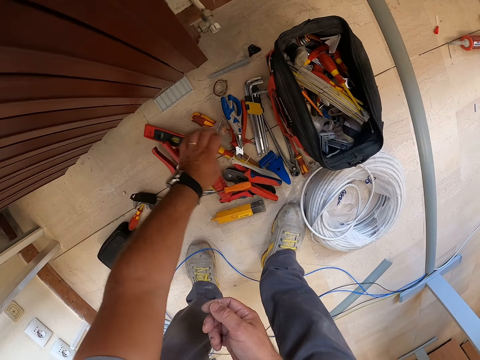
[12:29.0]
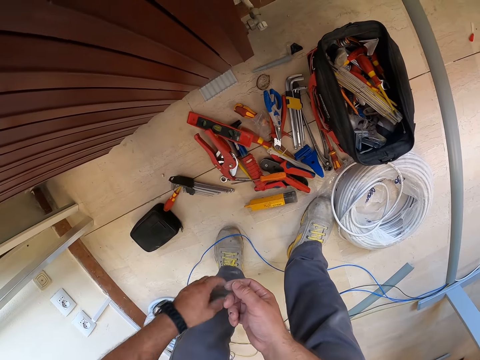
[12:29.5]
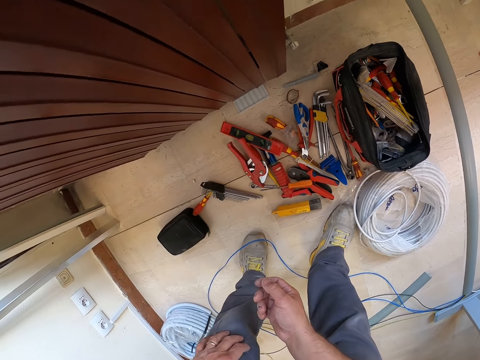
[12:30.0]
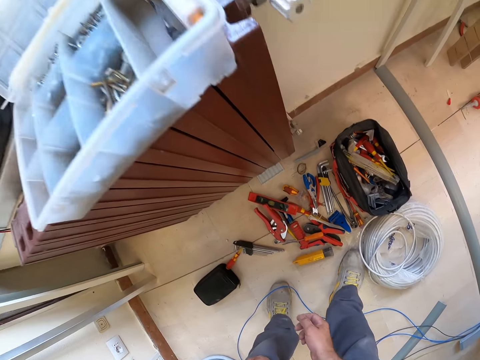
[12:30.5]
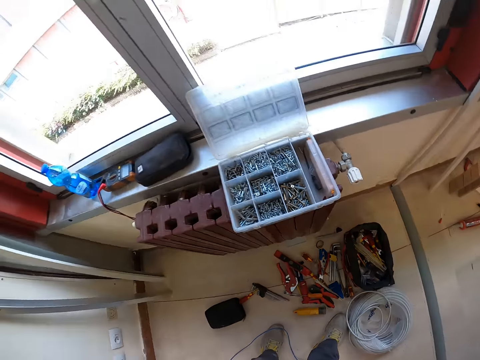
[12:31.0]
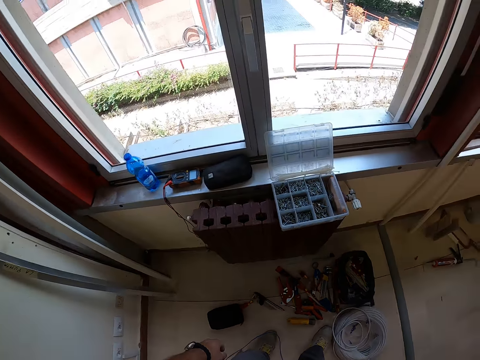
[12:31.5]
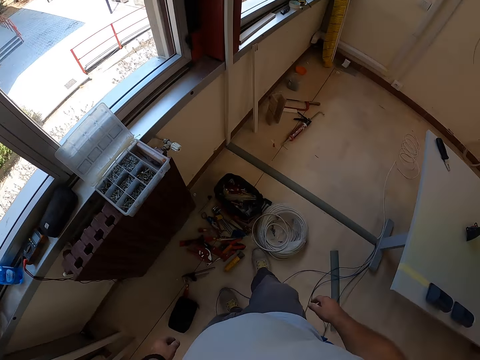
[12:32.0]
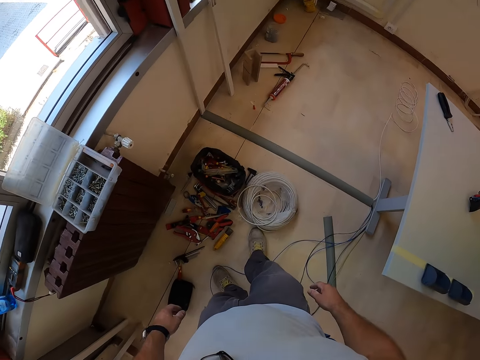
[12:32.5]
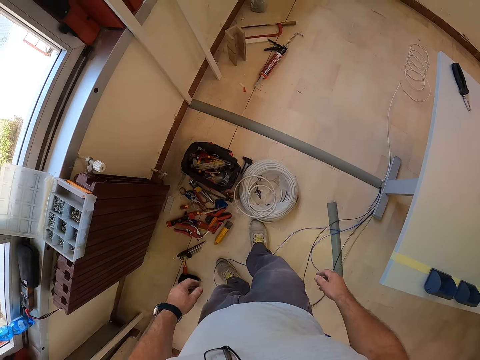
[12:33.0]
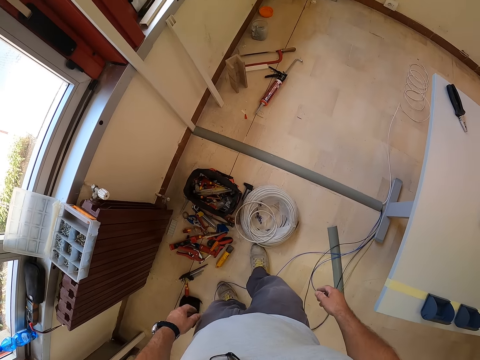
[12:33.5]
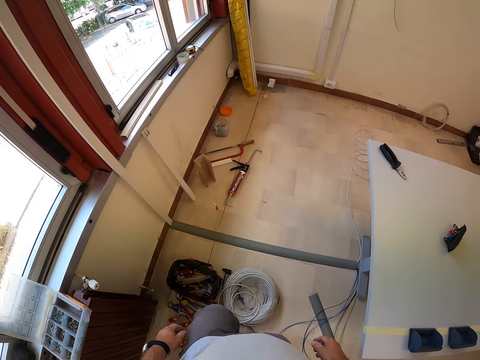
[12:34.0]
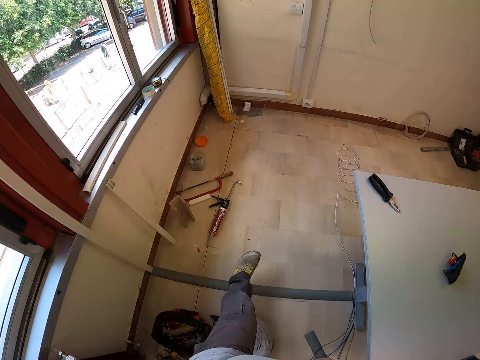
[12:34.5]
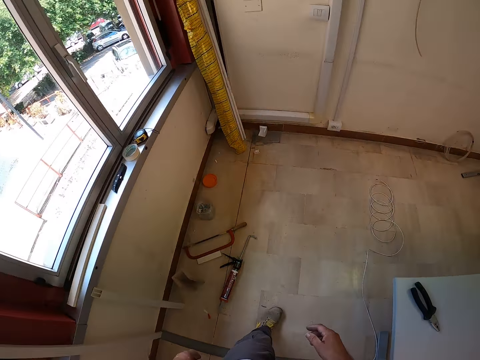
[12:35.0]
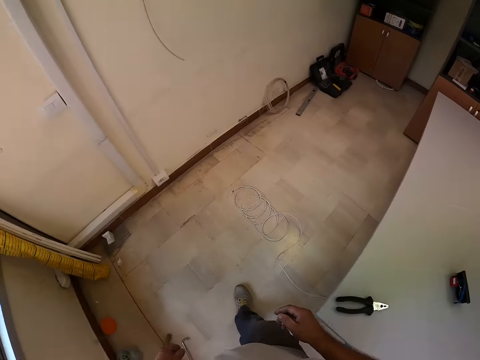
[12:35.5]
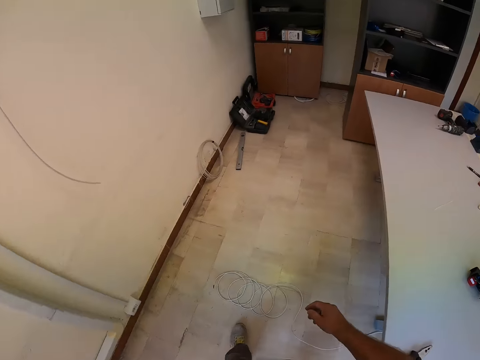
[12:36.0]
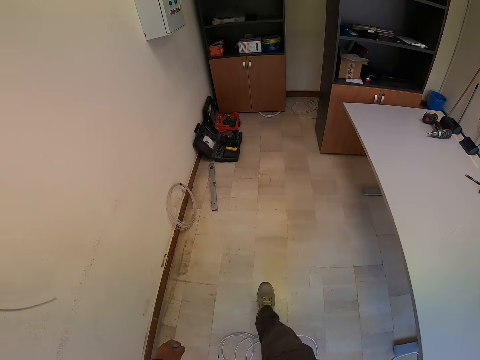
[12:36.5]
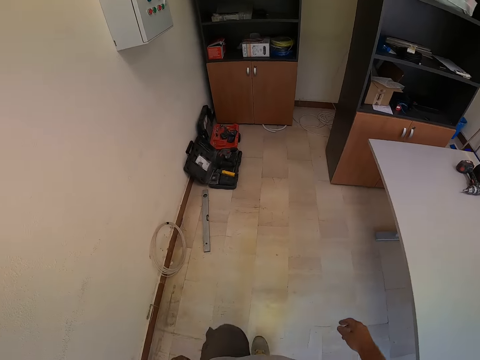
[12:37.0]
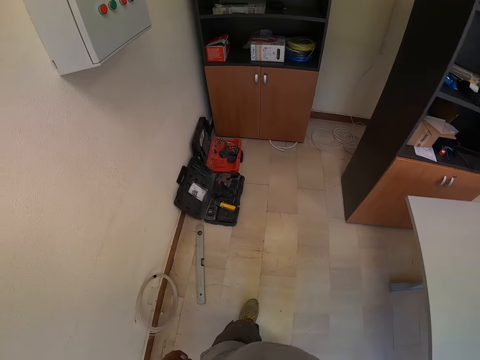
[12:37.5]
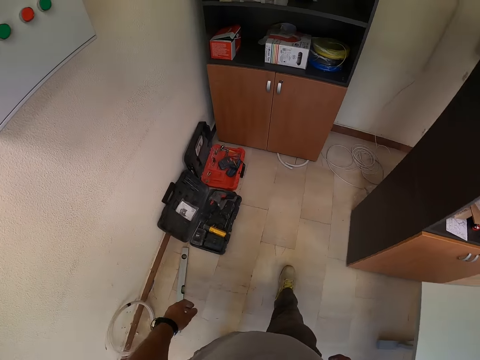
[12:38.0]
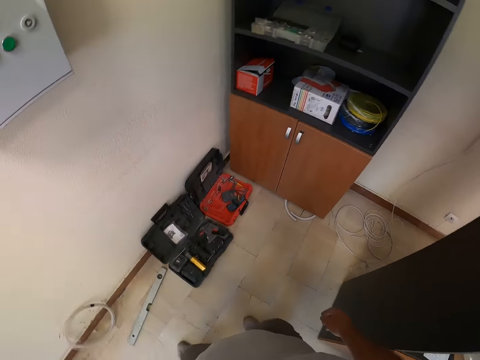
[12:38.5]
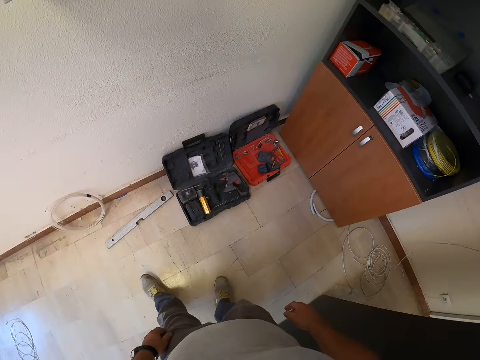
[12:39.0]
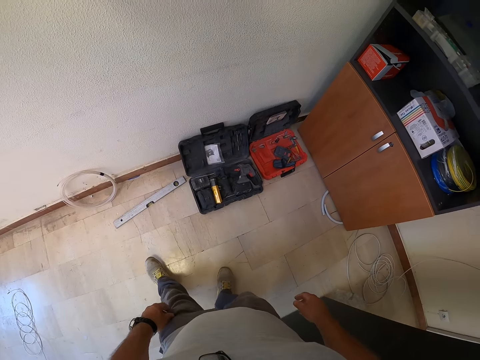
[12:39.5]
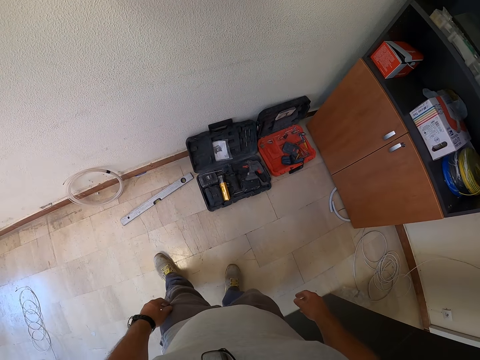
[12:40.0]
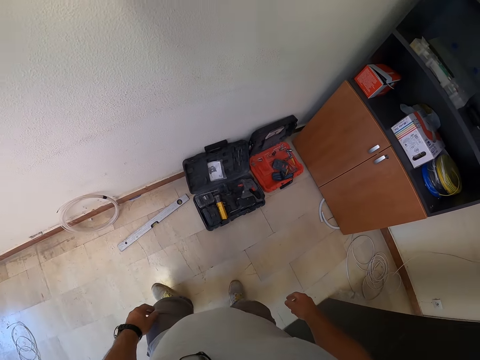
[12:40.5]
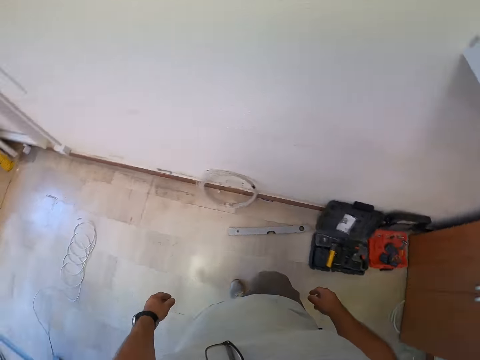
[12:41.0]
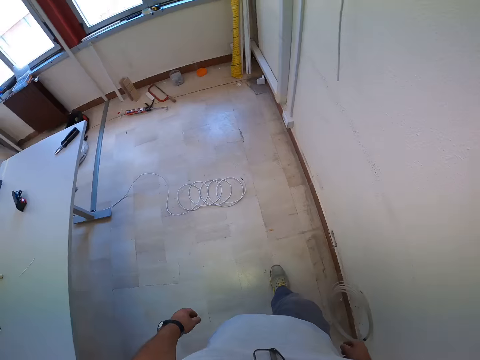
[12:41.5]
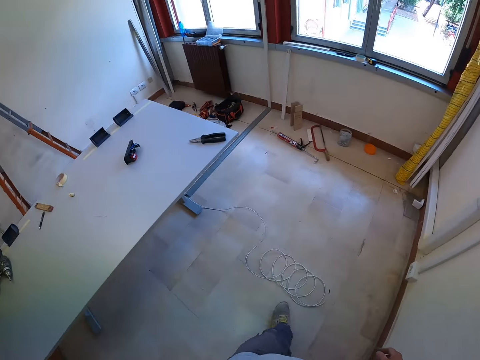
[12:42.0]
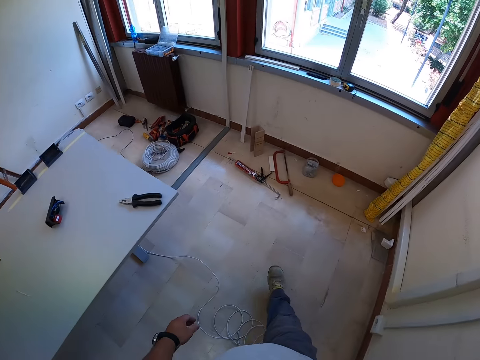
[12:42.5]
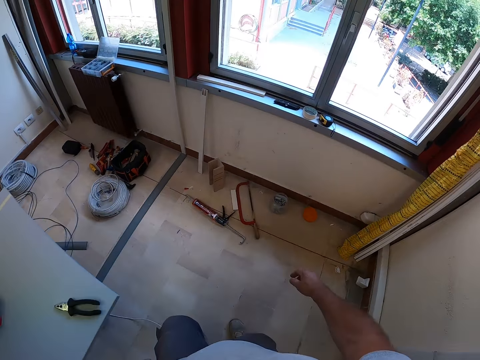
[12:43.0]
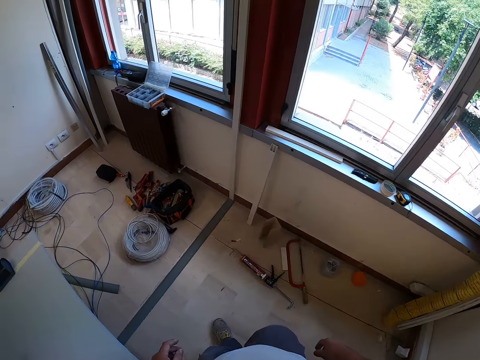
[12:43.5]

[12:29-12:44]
The camera wearer stands up and looks around. They walk on the other side of the table in the room towards another tool box. They stand and look around. They walk away from the tool box back to the tool bag.

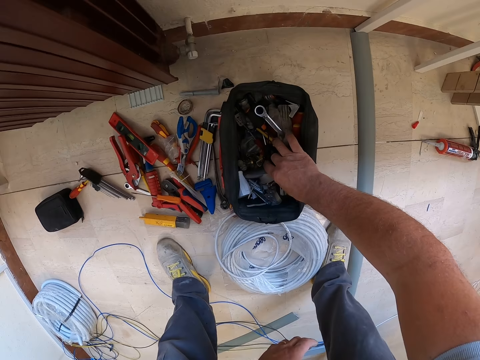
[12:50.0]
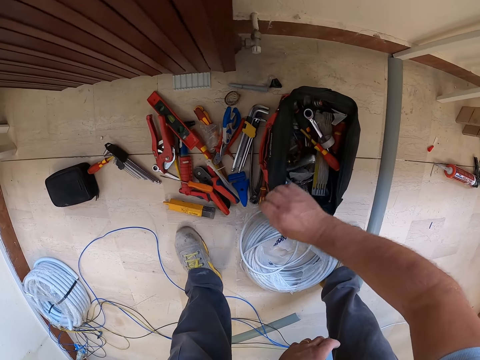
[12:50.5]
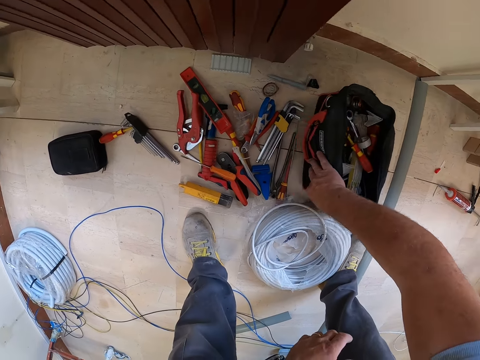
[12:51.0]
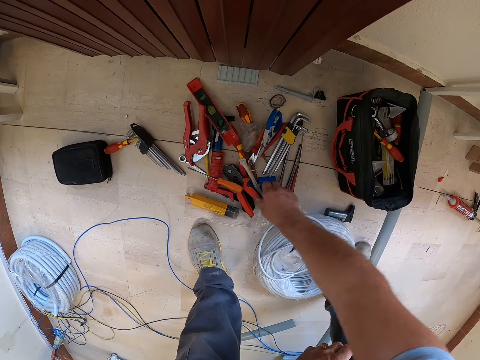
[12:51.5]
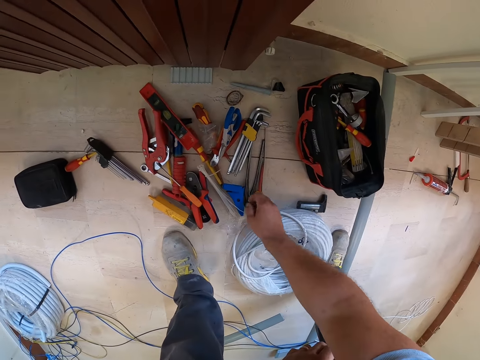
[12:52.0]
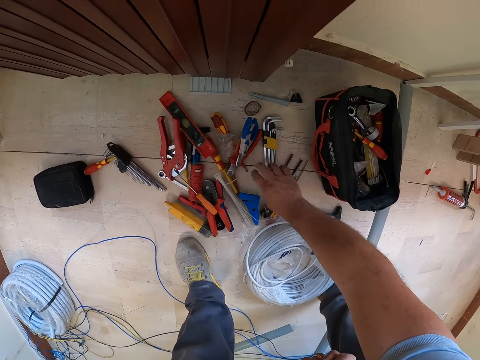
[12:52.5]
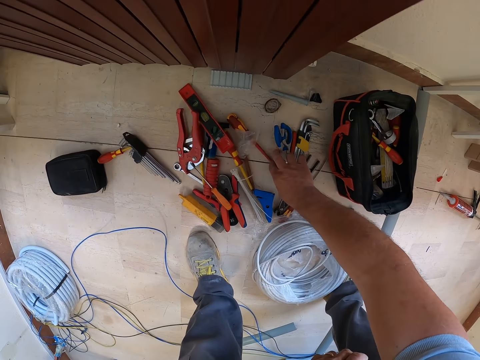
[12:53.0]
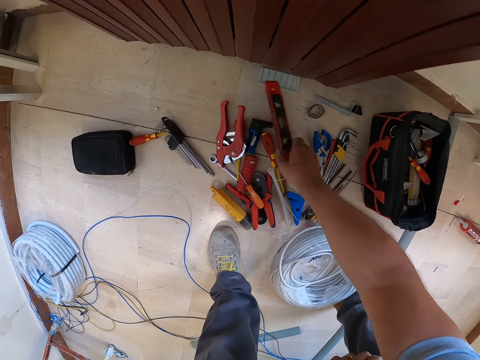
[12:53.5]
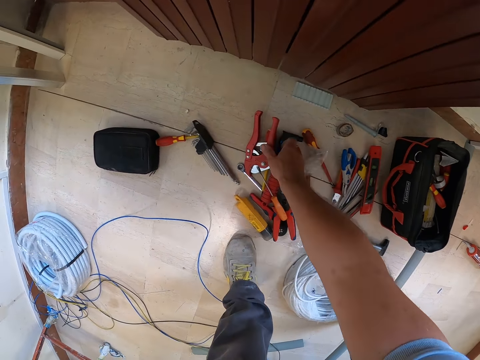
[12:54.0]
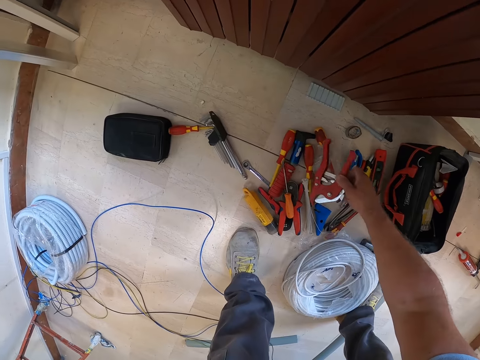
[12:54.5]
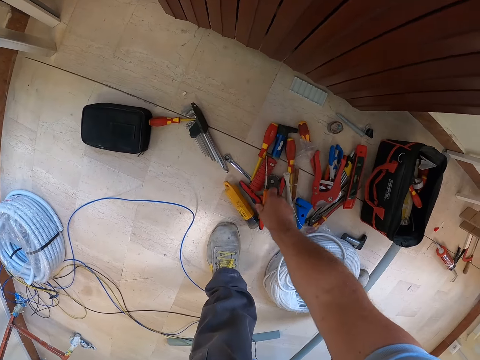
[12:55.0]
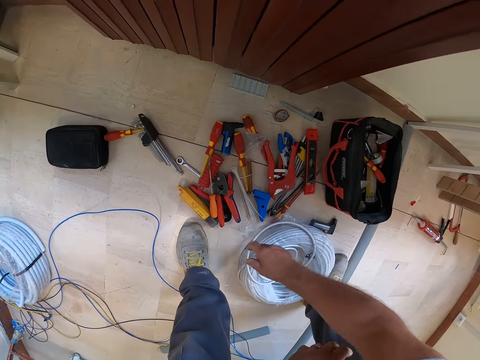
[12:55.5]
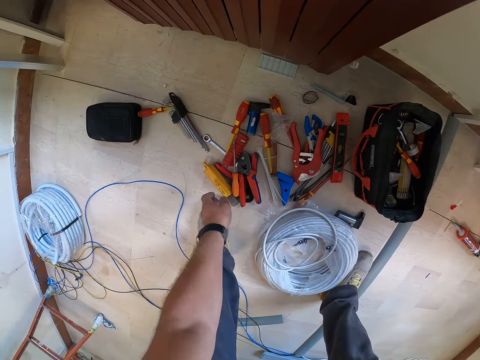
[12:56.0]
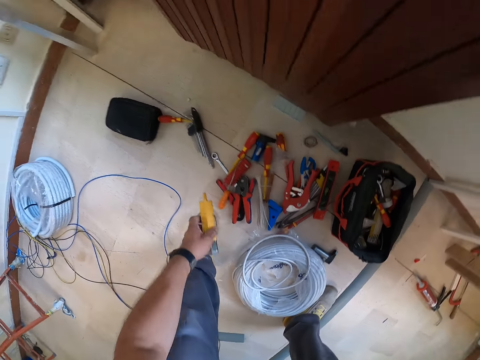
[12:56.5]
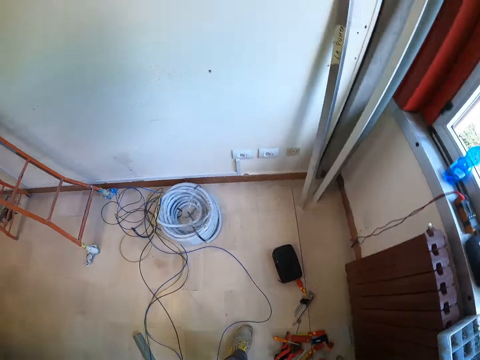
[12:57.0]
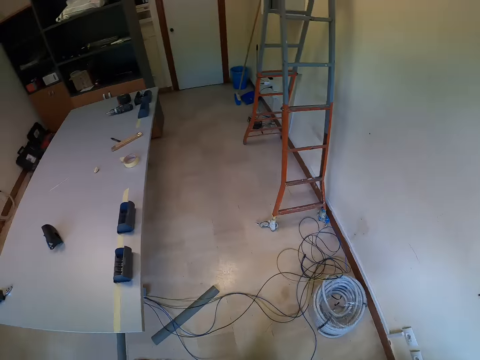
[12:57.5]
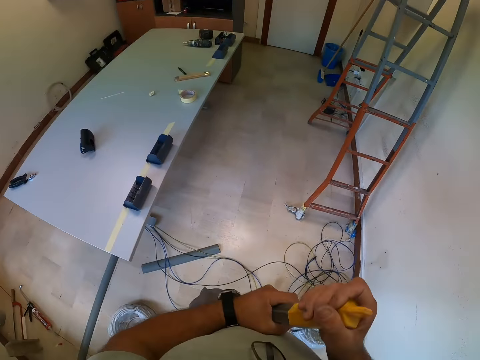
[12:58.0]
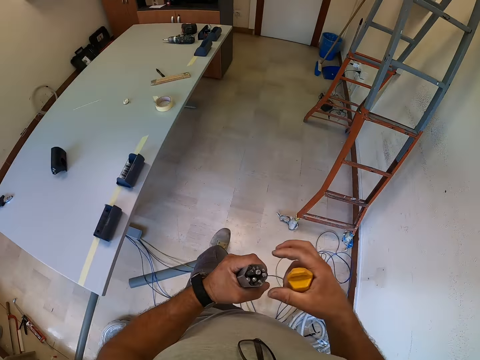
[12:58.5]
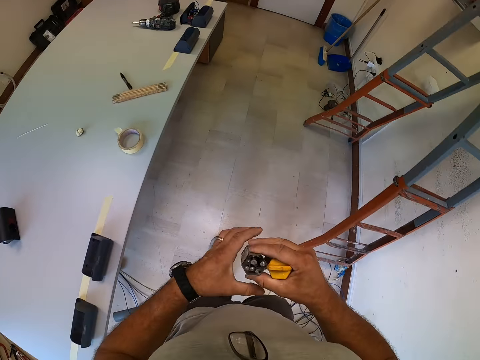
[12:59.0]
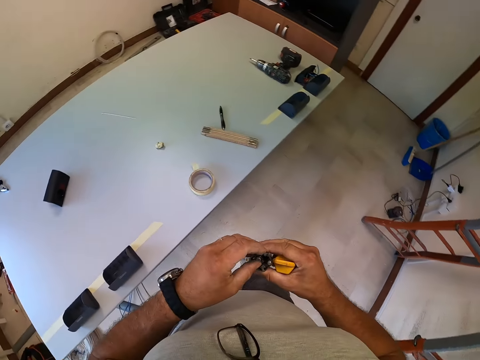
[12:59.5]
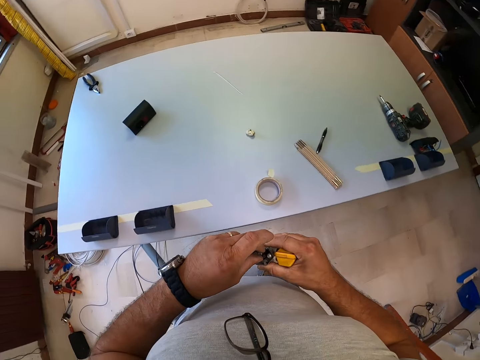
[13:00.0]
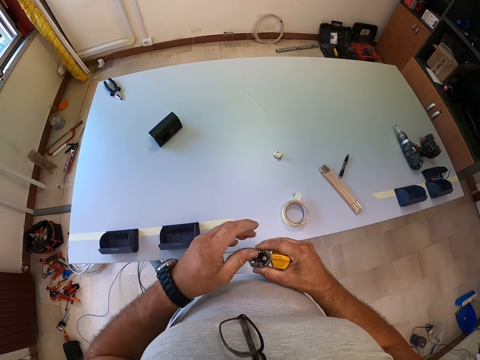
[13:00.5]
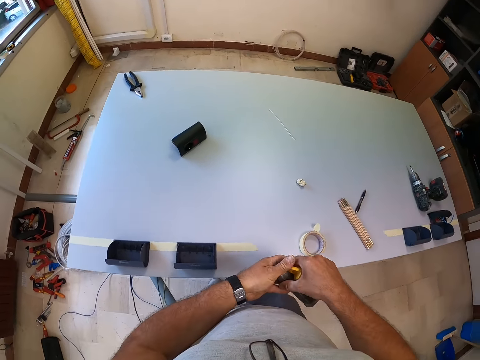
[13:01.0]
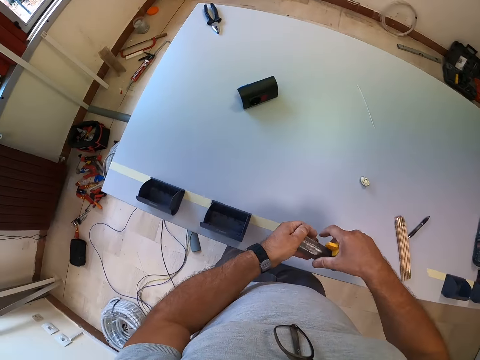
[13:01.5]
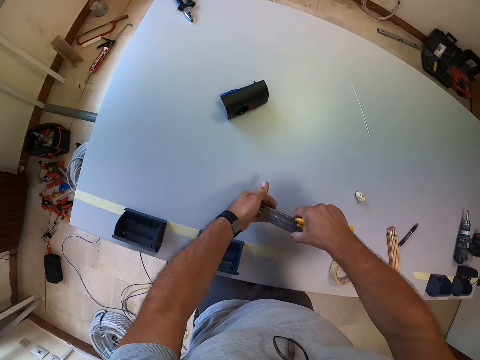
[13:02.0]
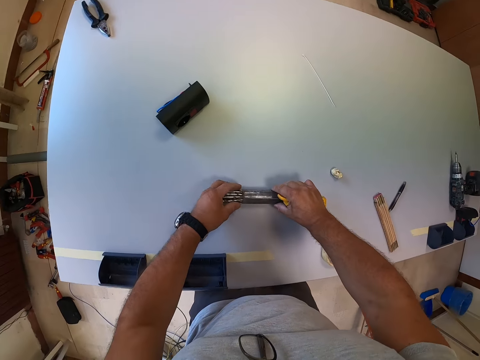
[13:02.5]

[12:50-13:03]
The camera wearer pushes the tool bag aside with his right hand. He checks the tools on the floor with his right hand. He touches the tools on the ground, pushing them aside. He picks up a set of drill bits from the floor with his left hand. He walks towards the table. He removes the drill set cover. He pours the drill bits on the table.
